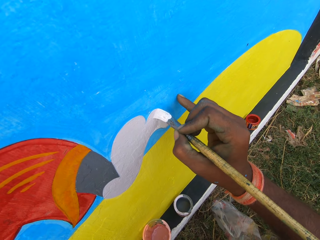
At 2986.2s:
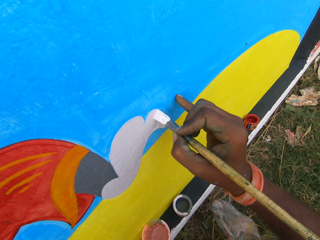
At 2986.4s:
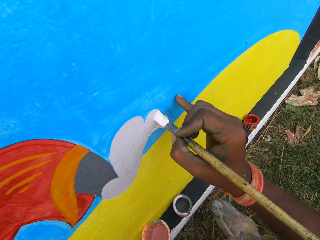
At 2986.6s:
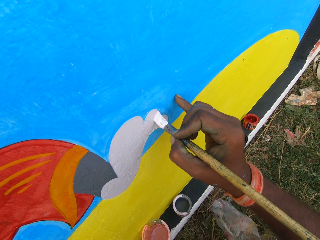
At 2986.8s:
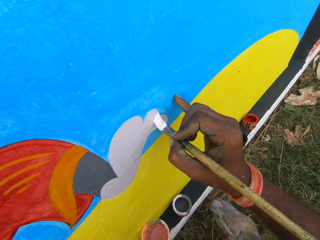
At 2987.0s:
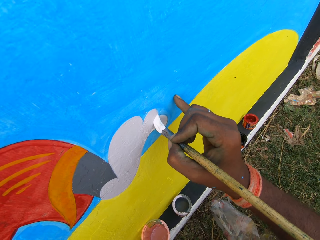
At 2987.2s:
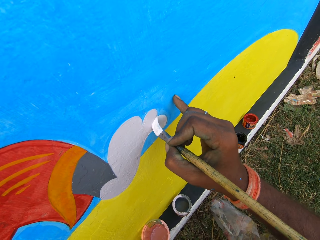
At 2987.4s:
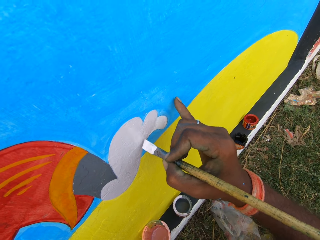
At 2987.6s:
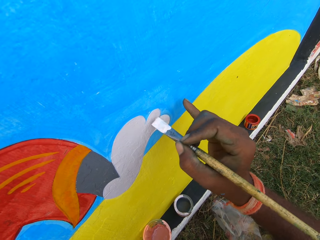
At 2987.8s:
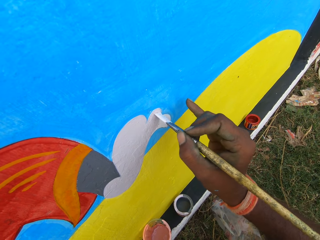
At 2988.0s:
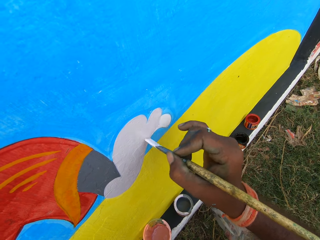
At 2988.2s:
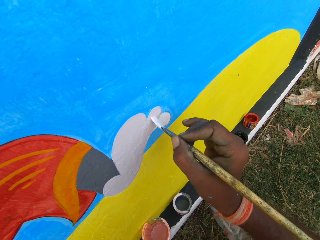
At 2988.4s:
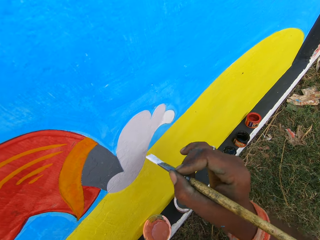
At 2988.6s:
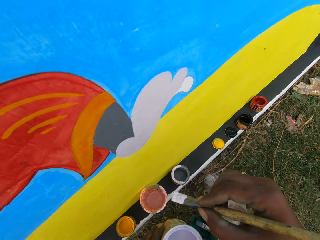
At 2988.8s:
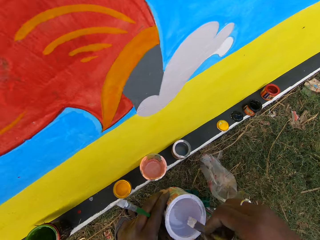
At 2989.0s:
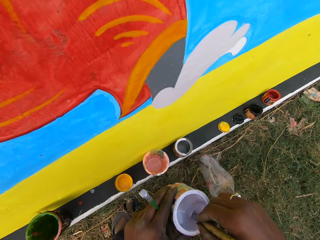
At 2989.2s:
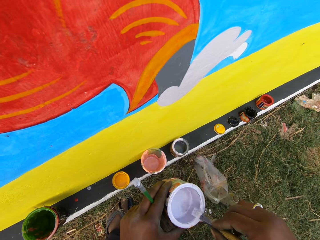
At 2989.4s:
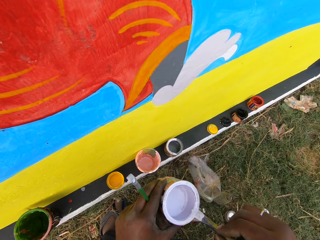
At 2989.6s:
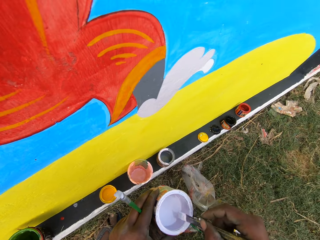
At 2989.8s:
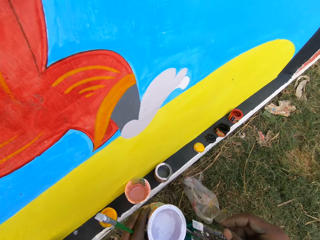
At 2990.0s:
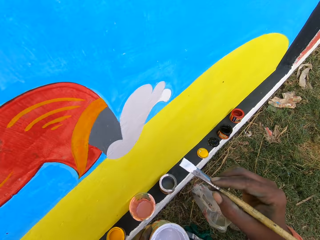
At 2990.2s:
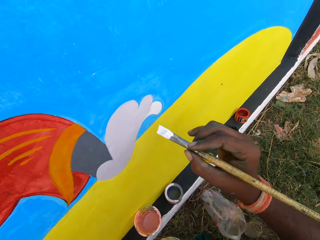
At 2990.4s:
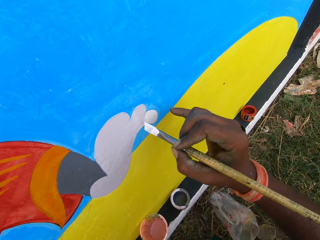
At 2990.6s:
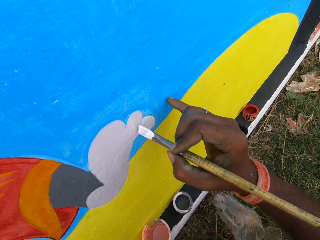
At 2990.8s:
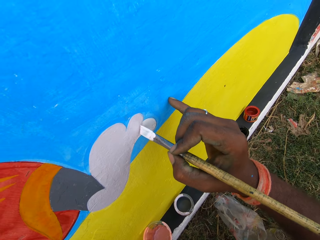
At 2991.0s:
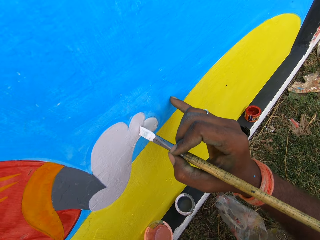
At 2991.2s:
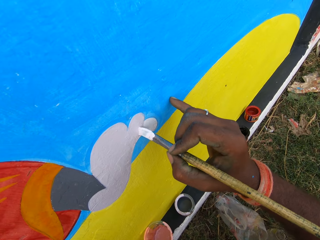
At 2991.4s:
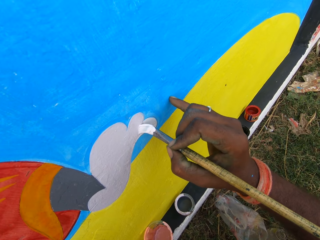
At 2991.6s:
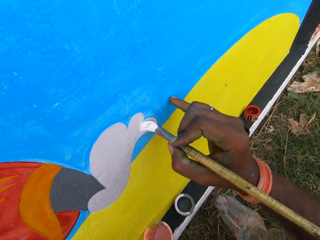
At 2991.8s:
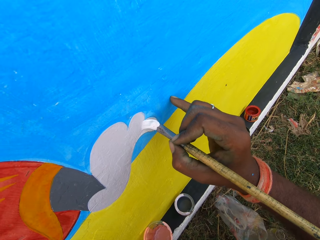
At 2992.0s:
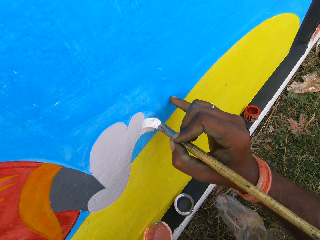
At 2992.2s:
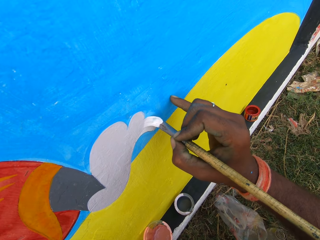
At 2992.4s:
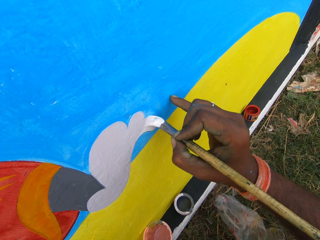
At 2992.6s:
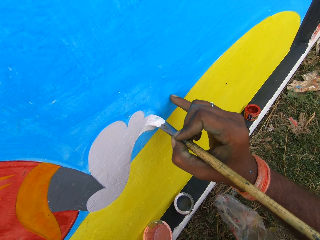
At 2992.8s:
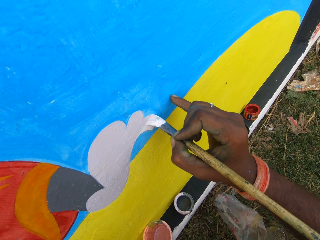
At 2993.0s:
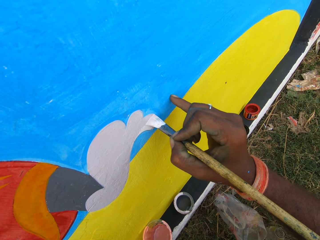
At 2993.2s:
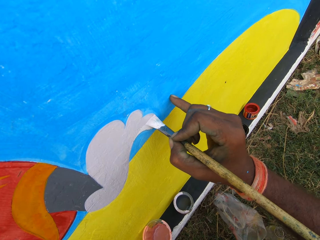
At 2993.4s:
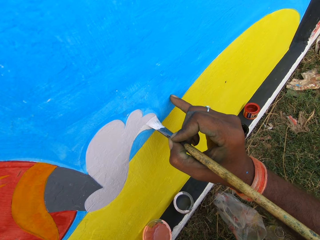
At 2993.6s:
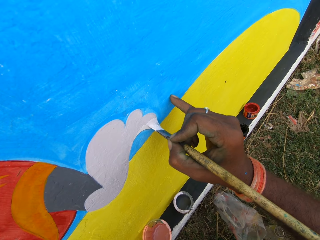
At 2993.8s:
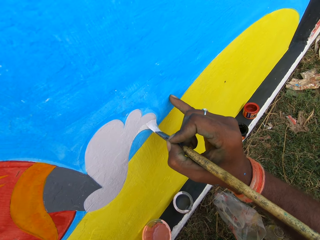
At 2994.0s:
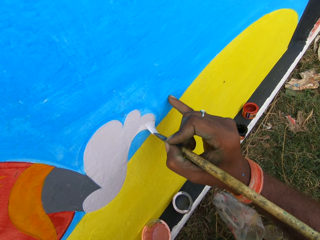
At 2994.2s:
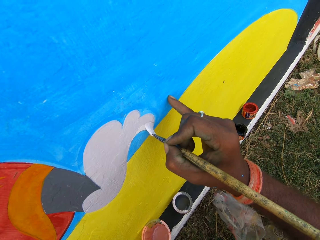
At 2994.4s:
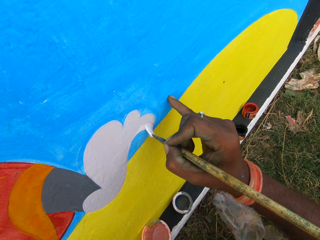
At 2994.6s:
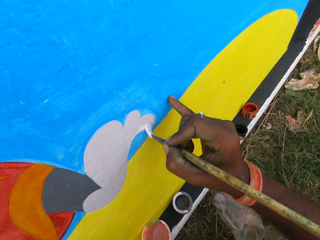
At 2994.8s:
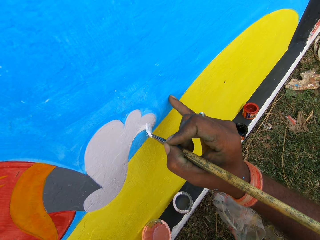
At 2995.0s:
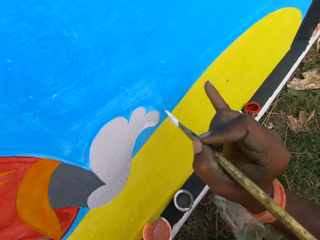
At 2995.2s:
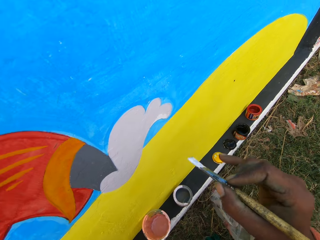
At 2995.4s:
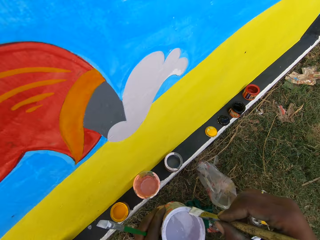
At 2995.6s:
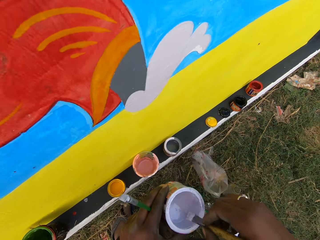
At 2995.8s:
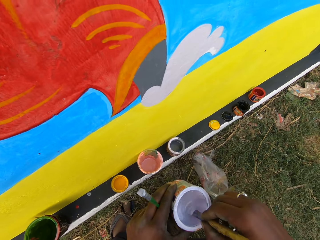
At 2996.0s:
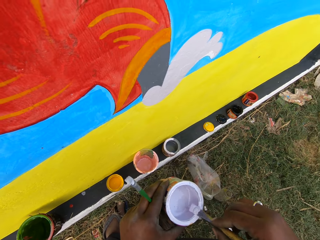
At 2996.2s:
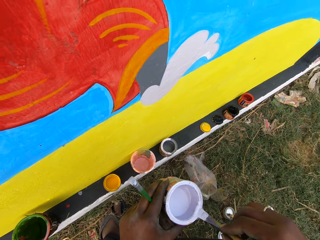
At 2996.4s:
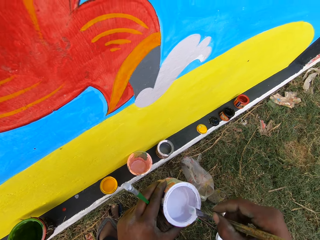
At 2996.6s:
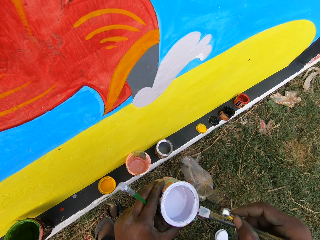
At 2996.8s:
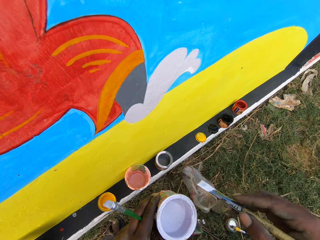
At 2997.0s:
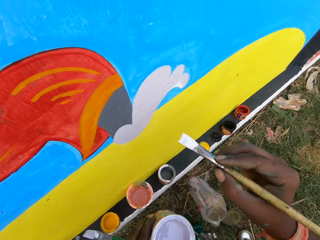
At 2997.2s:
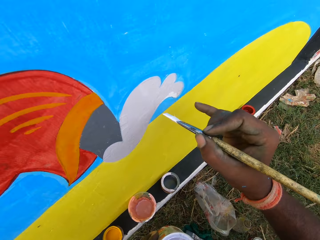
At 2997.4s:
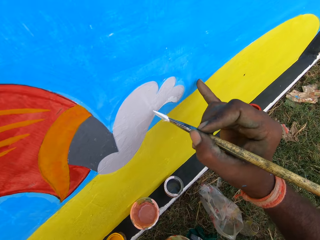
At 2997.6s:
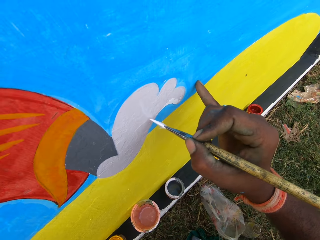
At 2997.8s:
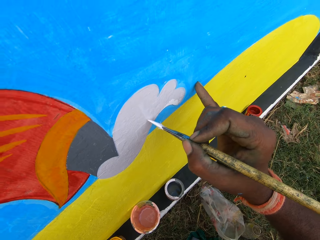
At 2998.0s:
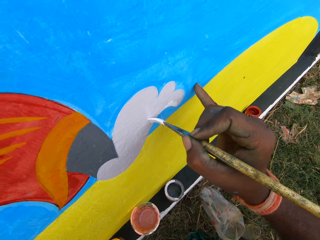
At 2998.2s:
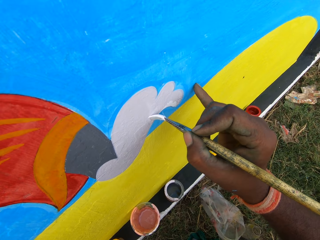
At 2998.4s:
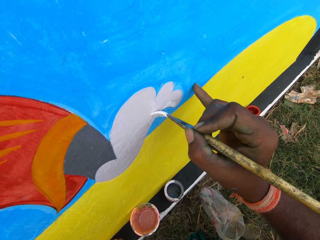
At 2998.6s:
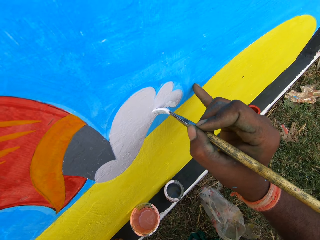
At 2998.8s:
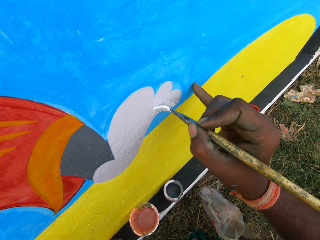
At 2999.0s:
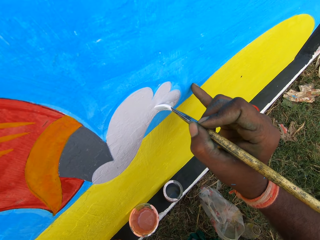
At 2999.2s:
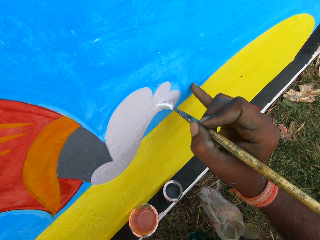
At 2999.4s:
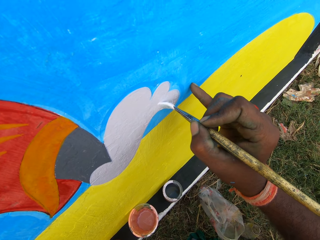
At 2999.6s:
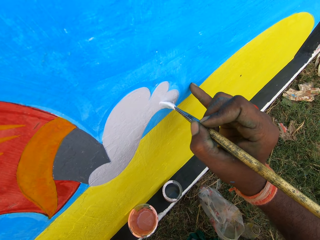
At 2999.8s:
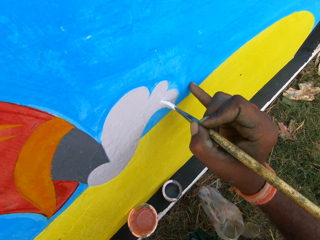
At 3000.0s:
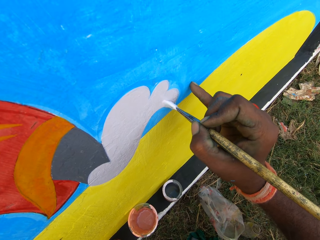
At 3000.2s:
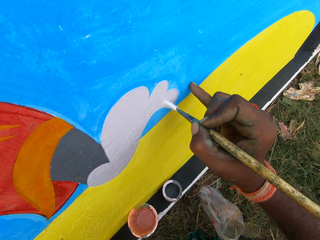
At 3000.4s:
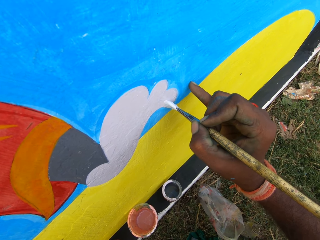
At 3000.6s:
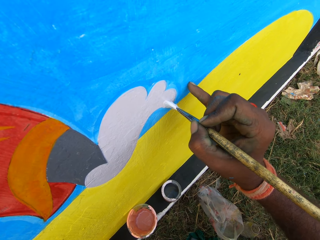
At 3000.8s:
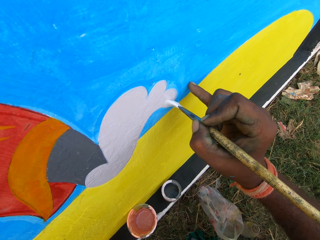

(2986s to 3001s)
The camera wearer moves the paintbrush to the paint can. They dip the paintbrush in the paint can. They rub the paintbrush on the edge of the paint can. They remove the excess paint on the paintbrush. They move the paintbrush close to the wall. They paint the wall with the paintbrush. They move the paintbrush to the paint can. They dip the paintbrush in the paint can. They remove the excess paint on the paintbrush. They rub the paintbrush on the edge of the paint can. They move the paintbrush close to the wall. They paint the wall with the paintbrush.

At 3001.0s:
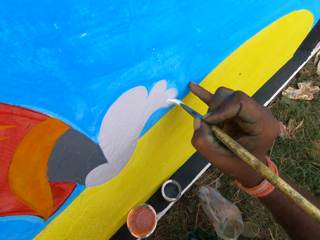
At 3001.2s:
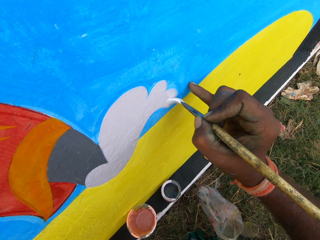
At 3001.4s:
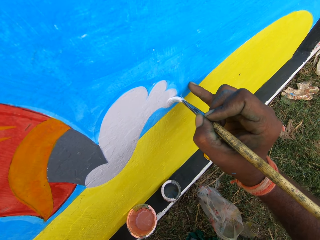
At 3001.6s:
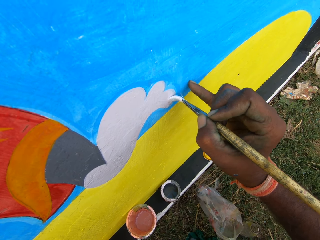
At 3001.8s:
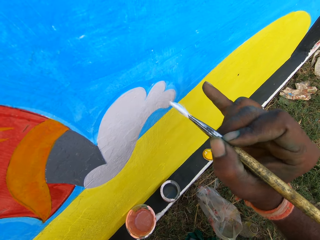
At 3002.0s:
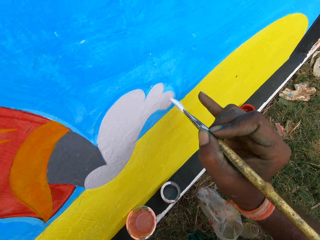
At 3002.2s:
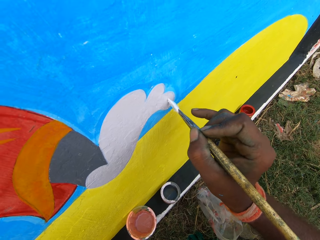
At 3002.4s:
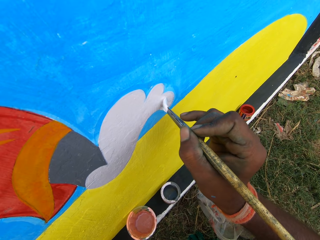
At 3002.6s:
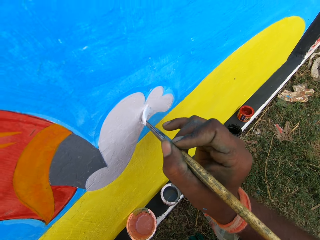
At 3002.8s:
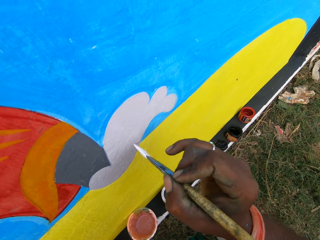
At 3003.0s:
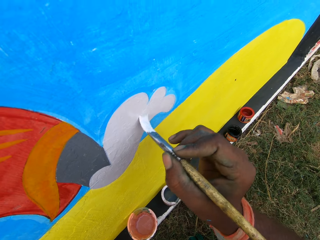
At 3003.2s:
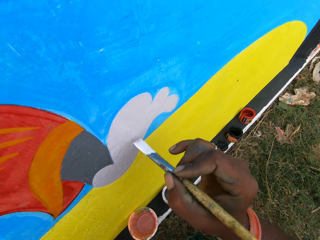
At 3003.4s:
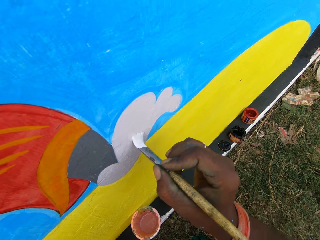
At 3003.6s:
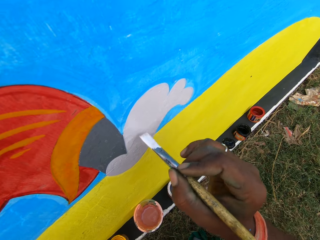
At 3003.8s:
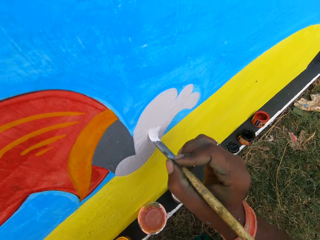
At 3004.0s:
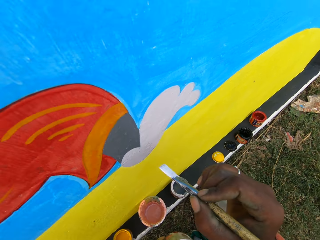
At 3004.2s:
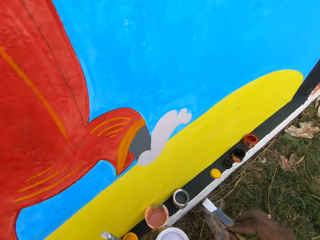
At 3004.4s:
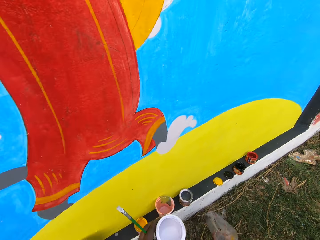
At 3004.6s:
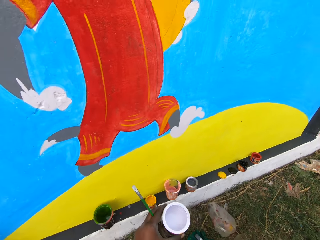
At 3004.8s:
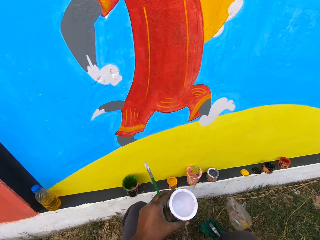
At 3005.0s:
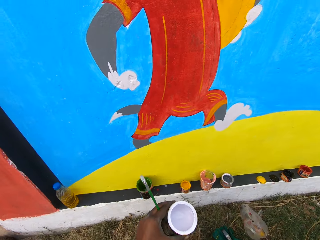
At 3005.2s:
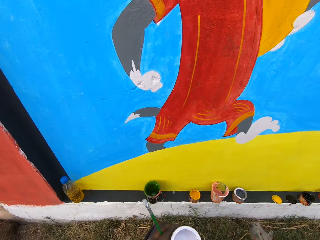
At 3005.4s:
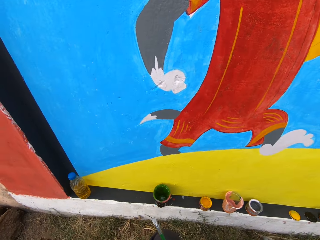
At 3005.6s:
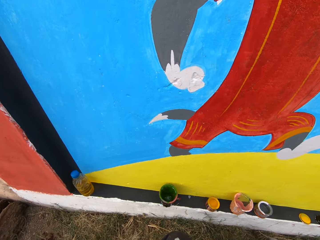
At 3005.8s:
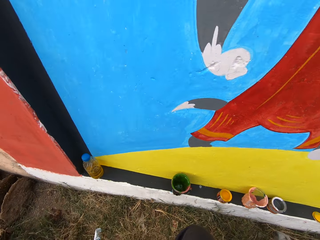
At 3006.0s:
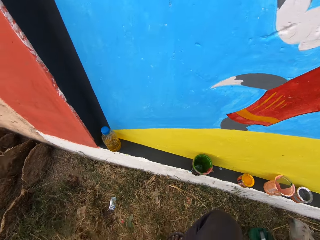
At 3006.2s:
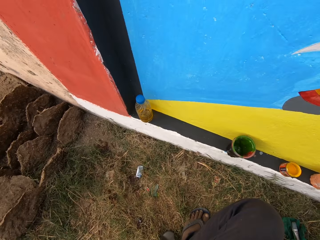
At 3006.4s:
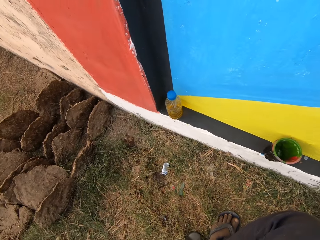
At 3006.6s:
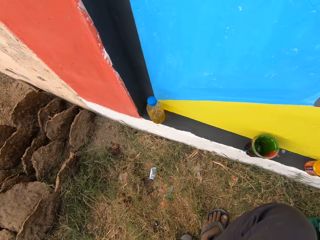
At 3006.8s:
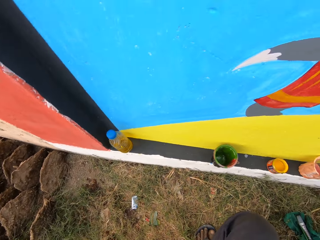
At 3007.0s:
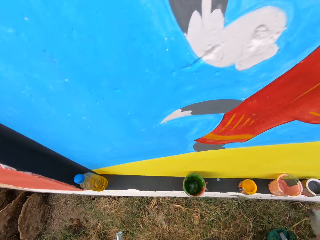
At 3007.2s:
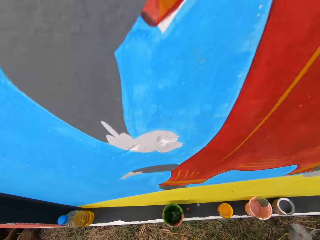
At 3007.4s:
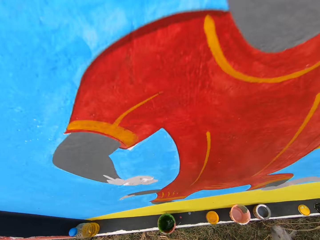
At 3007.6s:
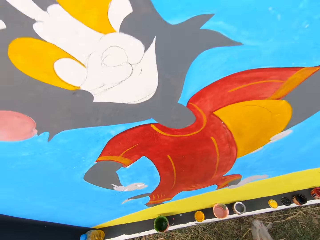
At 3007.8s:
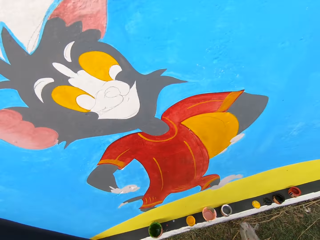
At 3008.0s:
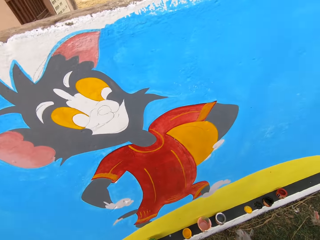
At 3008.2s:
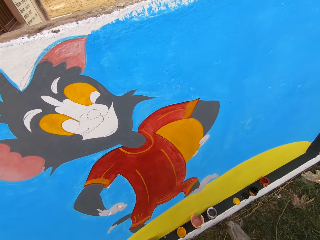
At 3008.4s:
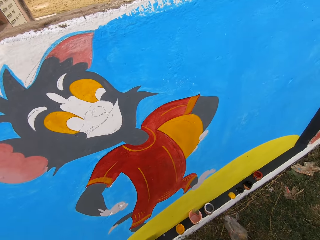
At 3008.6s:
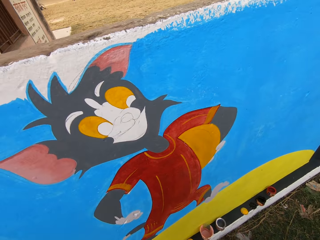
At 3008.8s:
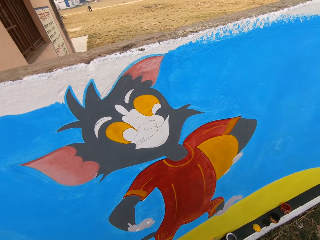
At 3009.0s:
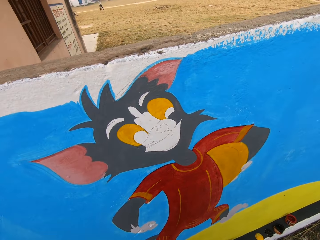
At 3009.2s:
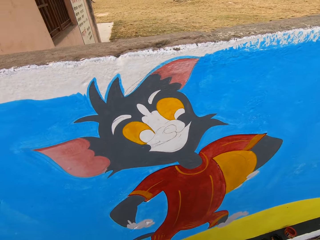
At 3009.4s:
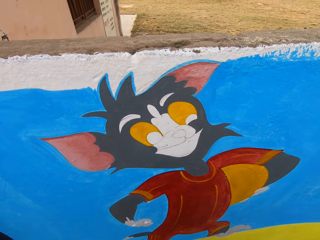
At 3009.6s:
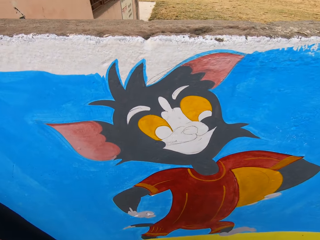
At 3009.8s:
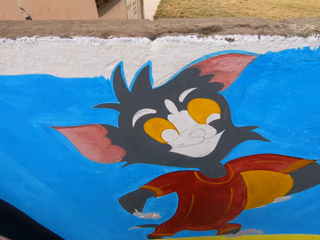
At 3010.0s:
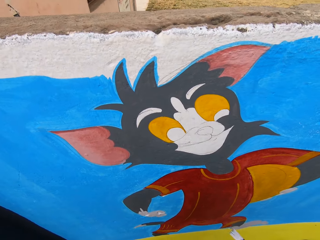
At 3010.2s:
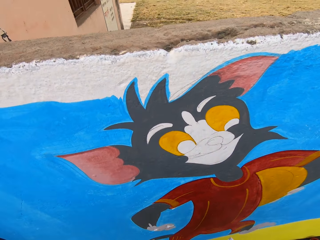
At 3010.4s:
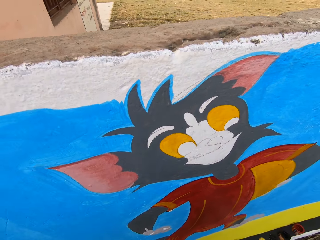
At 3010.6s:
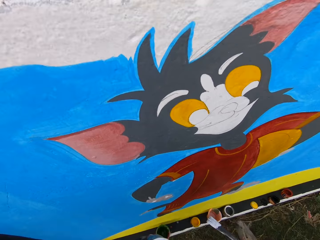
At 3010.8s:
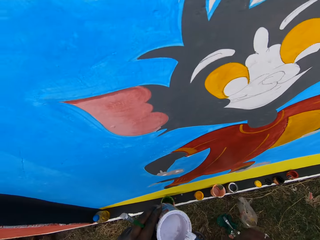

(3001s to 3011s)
The camera wearer looks around. They stand. A man walks around. Another man sits on the field.
